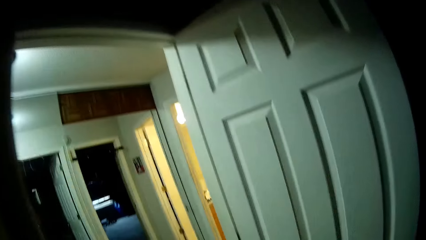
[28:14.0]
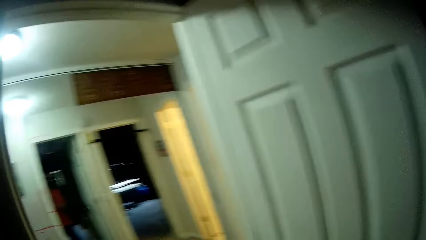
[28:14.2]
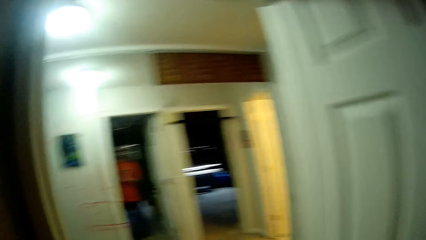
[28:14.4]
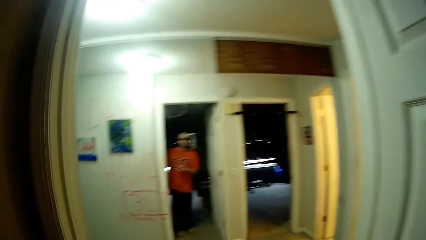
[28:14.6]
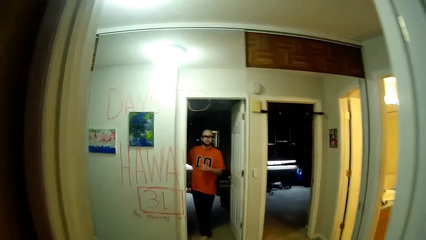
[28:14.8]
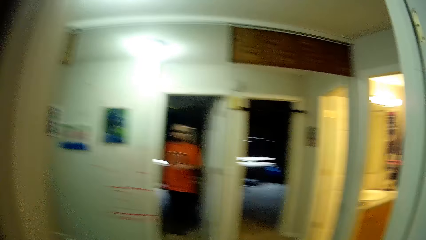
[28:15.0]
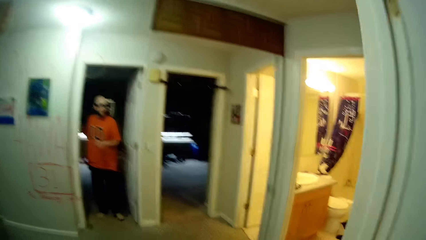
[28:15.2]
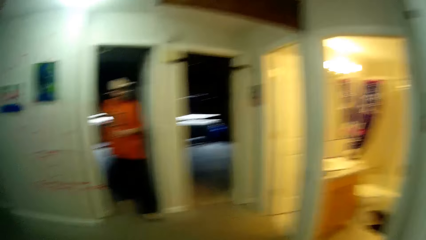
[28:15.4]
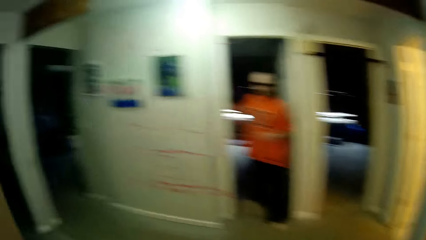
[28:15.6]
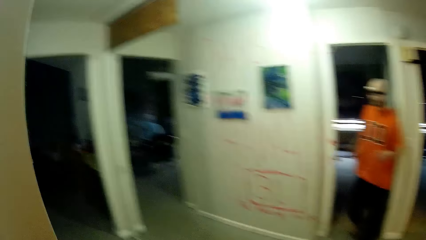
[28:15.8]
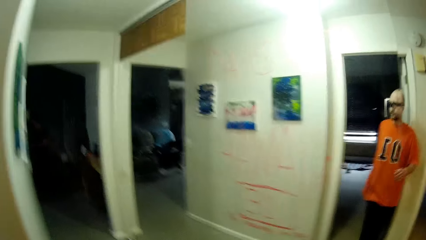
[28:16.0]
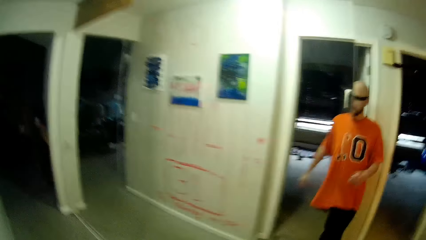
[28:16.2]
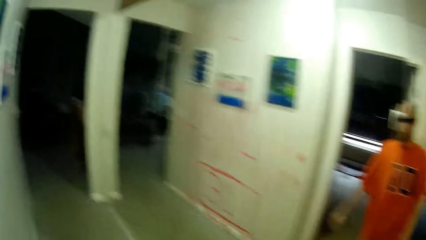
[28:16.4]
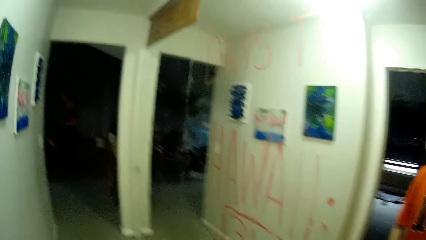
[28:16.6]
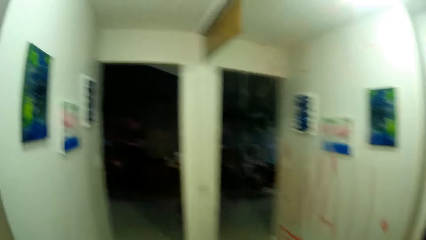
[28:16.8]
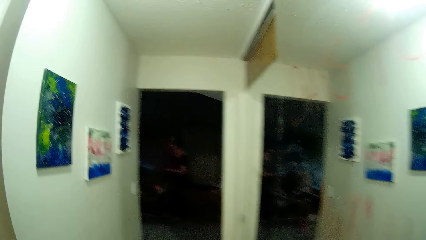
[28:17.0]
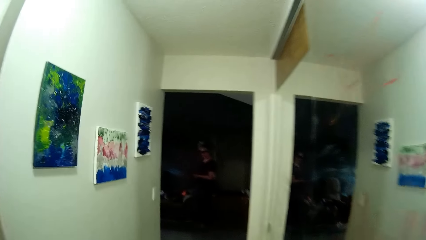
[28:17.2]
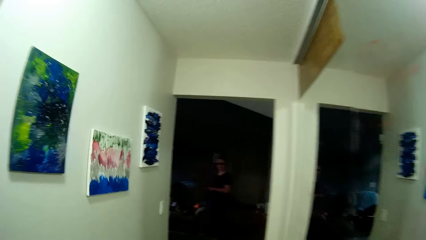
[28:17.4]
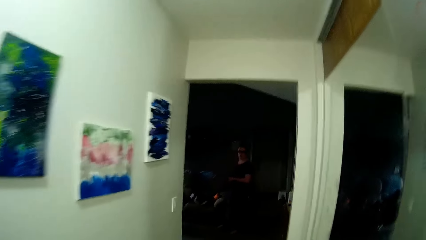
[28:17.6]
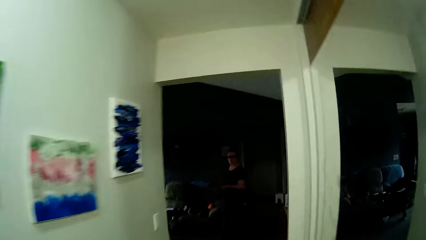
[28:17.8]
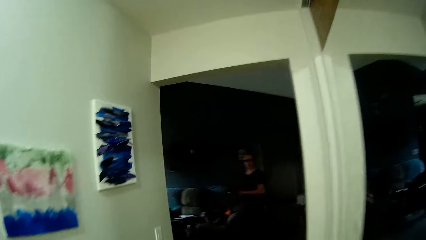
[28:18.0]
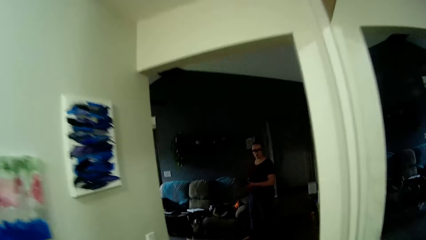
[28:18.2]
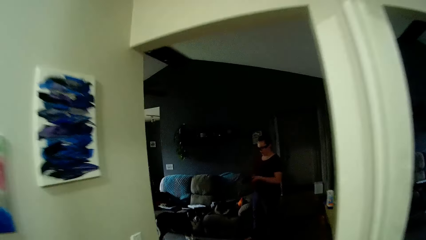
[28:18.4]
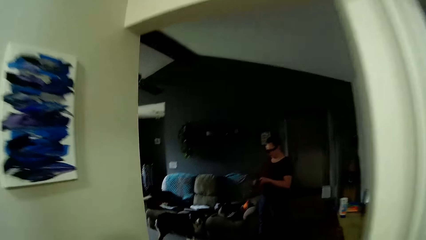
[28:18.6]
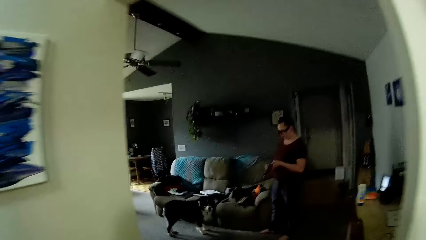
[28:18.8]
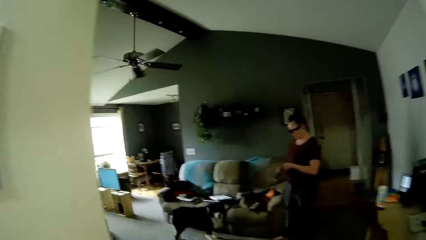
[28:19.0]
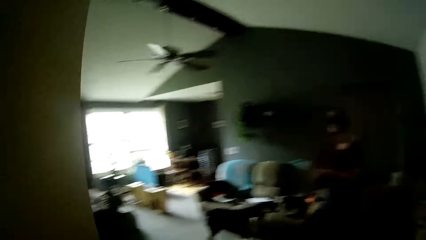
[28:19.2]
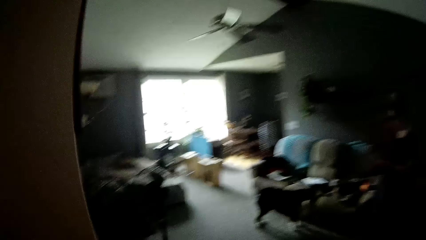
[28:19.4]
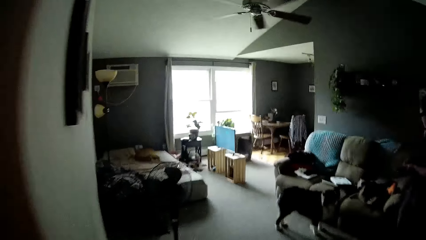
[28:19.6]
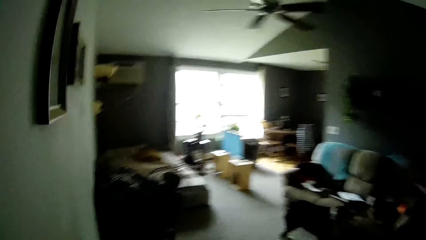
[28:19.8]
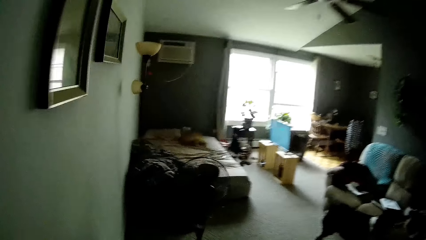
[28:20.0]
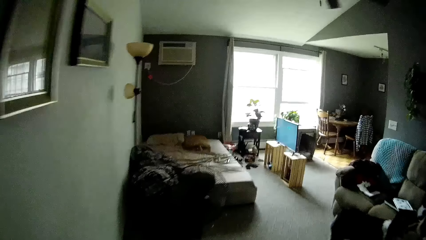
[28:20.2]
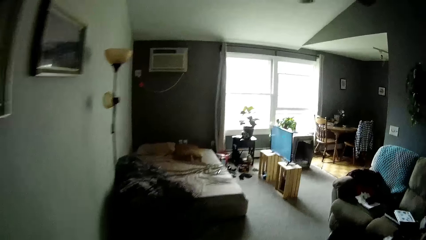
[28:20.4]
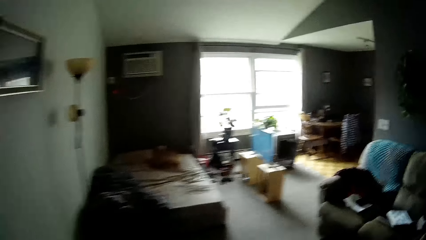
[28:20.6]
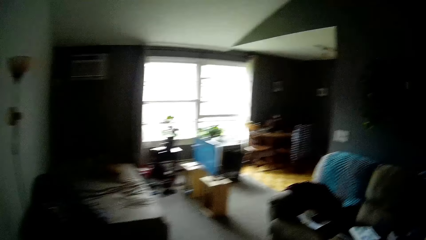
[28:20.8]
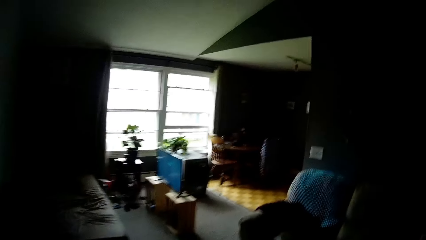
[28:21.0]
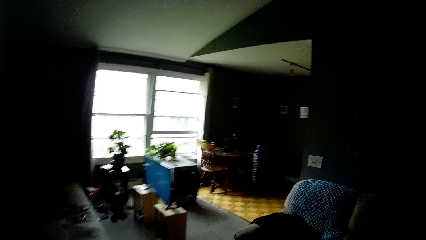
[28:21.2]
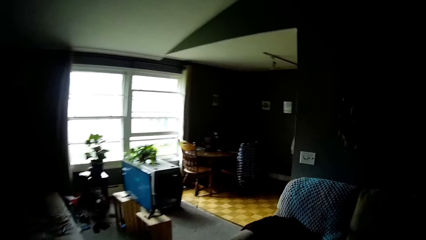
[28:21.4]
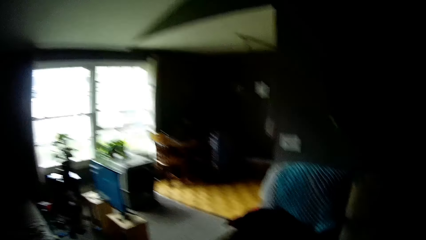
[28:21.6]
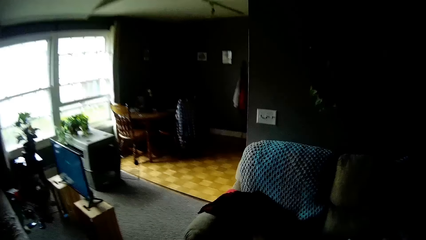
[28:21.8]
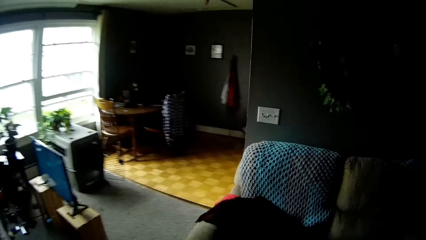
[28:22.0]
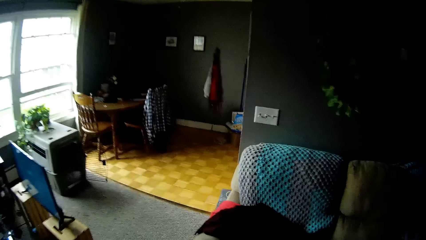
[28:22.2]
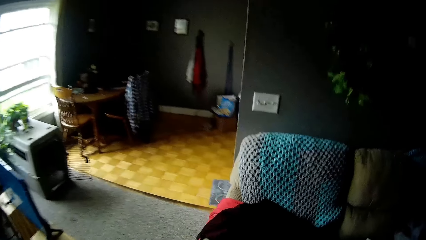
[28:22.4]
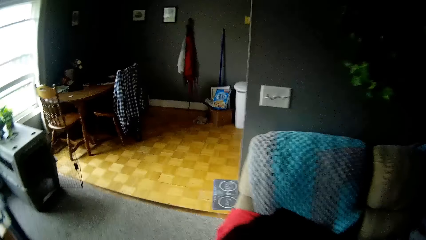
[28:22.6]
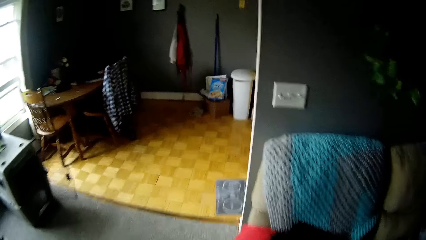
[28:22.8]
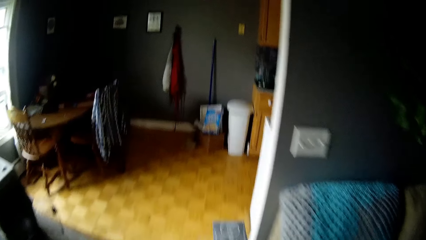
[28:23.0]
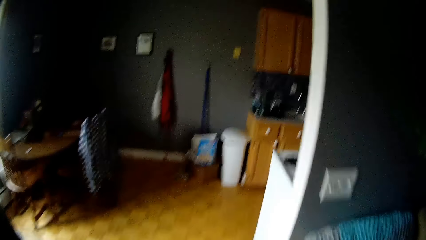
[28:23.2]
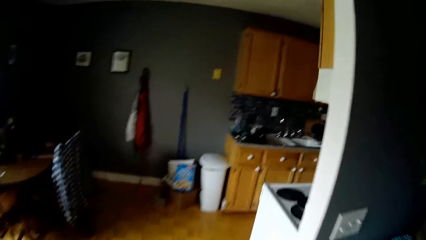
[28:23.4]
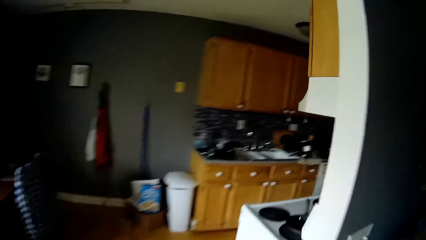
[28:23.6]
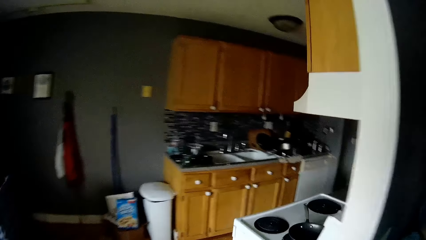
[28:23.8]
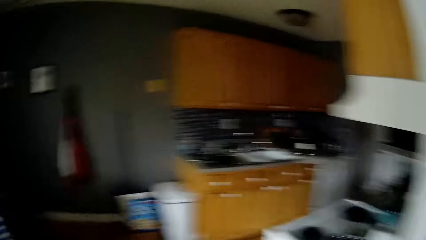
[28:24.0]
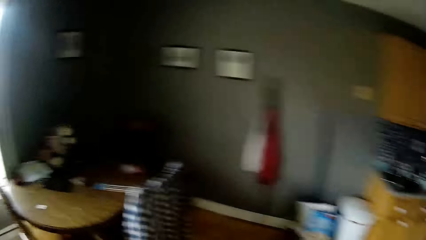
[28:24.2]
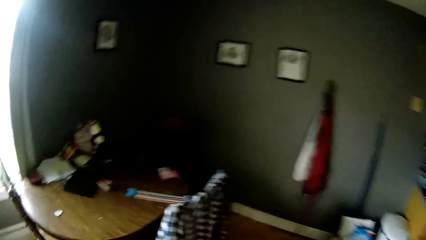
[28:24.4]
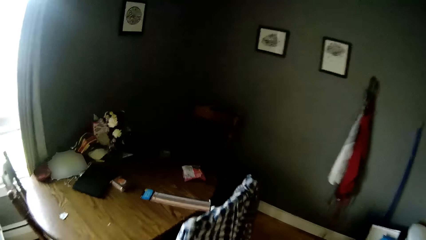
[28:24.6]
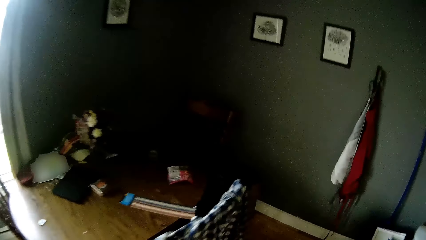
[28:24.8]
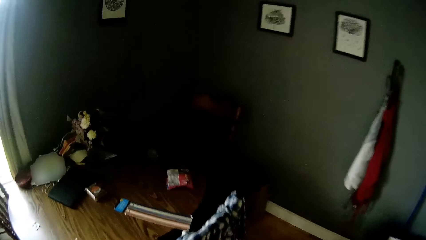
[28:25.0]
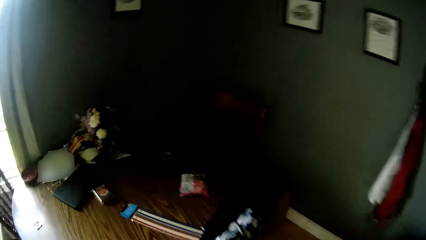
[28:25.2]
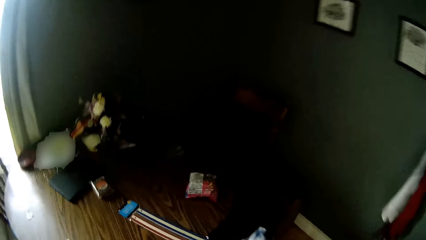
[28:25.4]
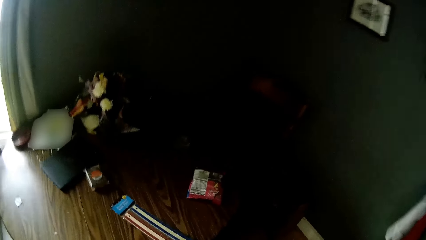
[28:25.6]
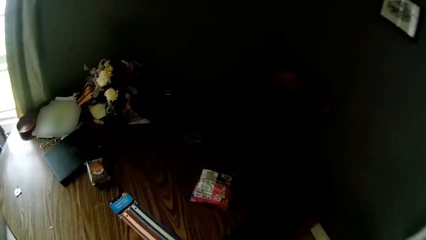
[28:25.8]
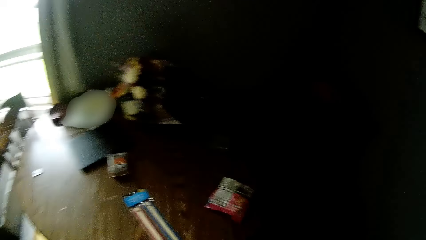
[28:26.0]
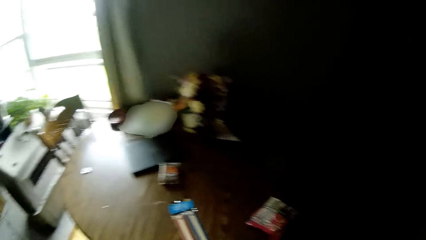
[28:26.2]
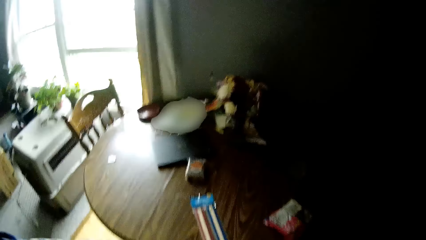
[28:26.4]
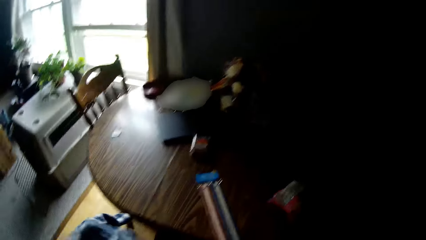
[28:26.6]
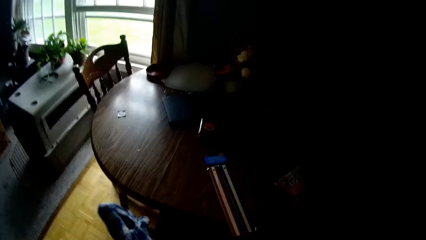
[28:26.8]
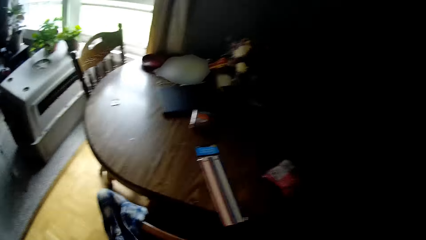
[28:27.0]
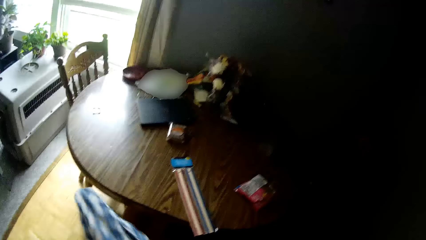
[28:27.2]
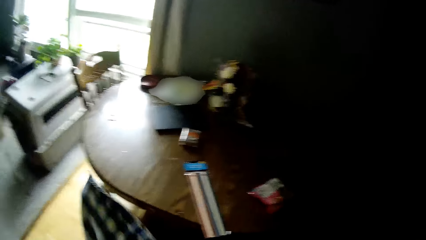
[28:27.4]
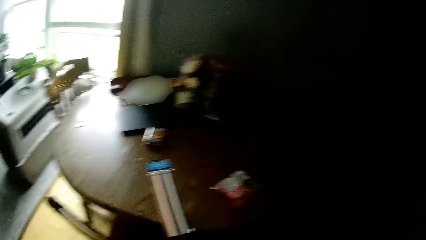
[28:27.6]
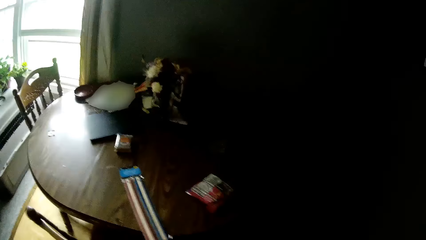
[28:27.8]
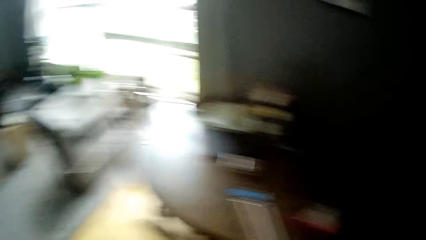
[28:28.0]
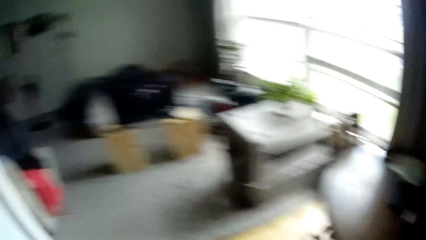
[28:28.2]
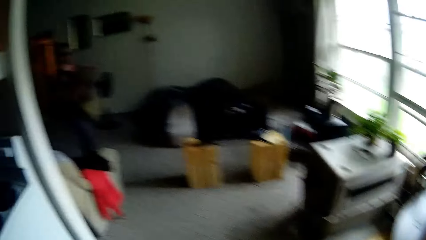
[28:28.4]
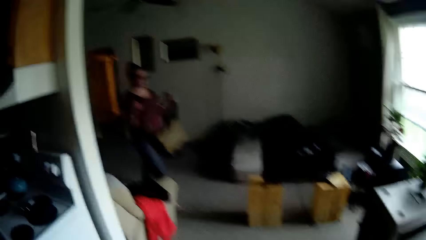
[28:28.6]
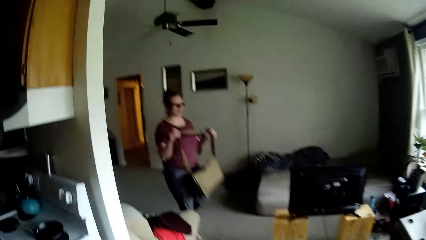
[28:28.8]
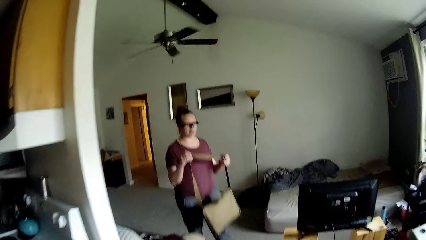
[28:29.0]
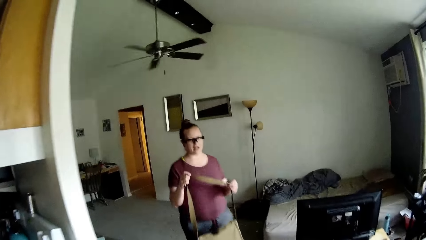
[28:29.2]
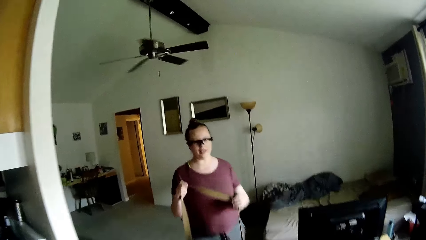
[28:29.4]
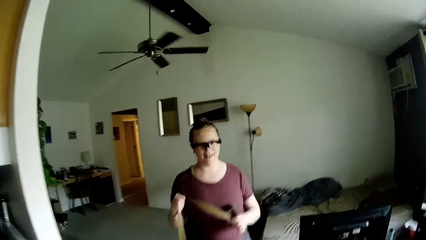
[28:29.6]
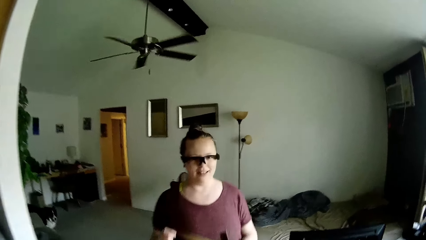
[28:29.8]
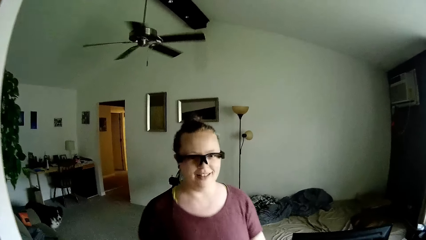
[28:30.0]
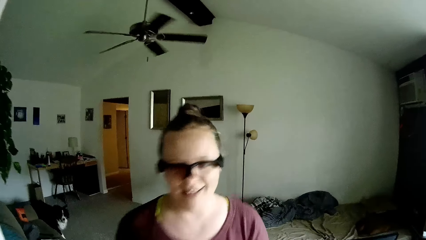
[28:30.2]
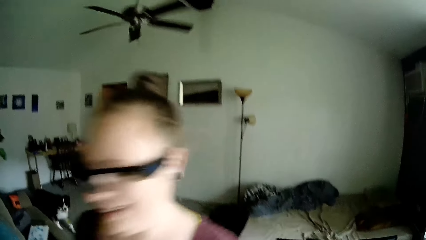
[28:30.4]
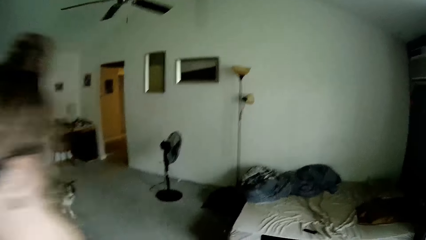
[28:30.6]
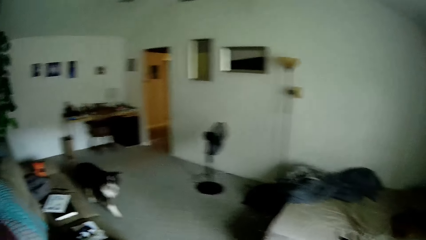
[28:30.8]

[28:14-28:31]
The camera wearer walks through the lobby. He walks to the corridor. He walks into the living room. The lady stands in the room. The camera wearer walks around the house. He takes a shirt from a chair with his left hand. He converses with the lady. He removes a cloth from the dining table. The lady walks past the camera wearer with a bag in her hands, speaks to the camera wearer, and carries the handbag.
